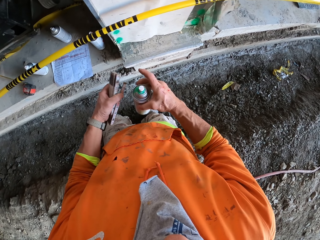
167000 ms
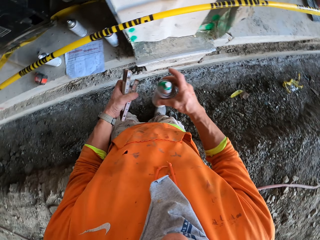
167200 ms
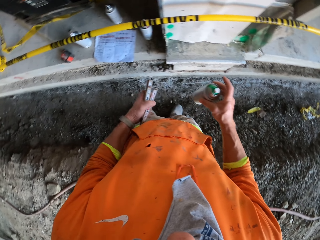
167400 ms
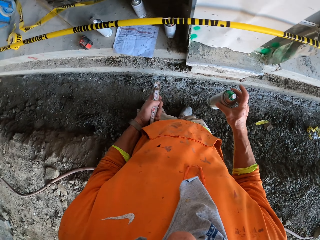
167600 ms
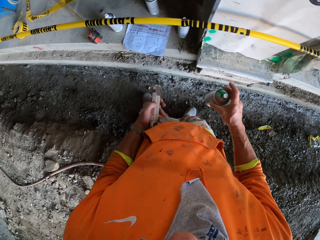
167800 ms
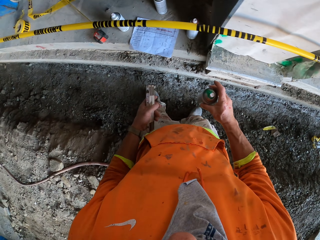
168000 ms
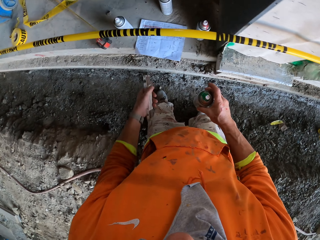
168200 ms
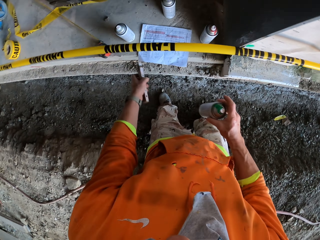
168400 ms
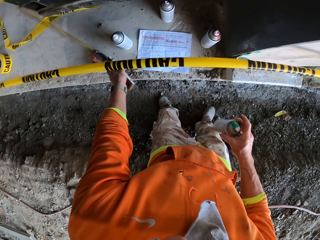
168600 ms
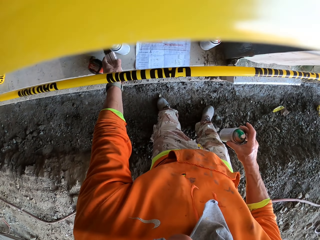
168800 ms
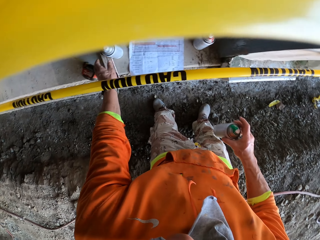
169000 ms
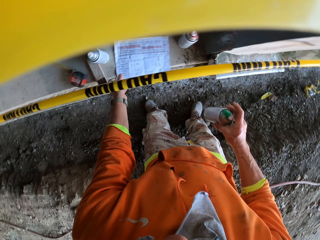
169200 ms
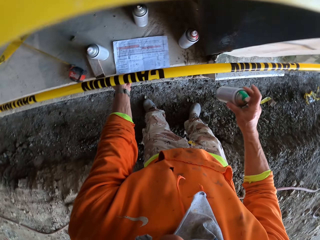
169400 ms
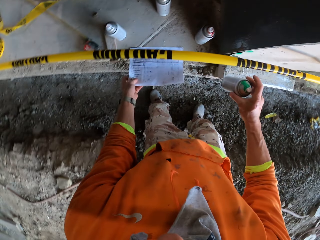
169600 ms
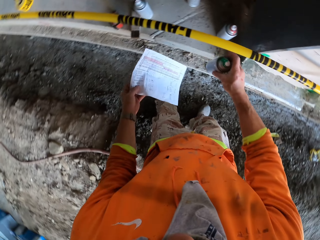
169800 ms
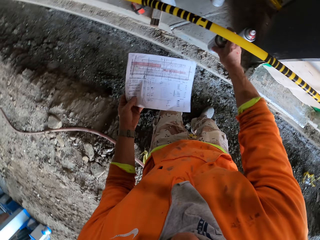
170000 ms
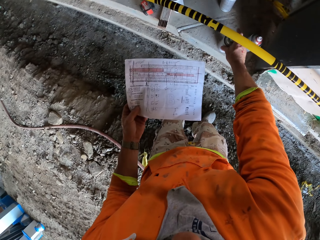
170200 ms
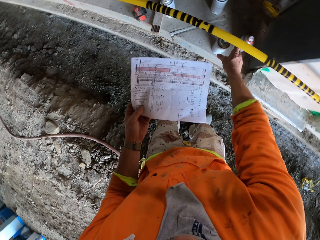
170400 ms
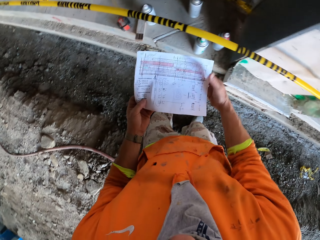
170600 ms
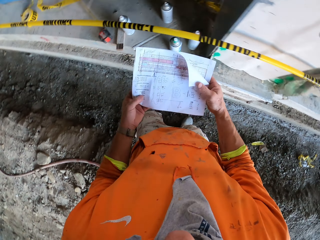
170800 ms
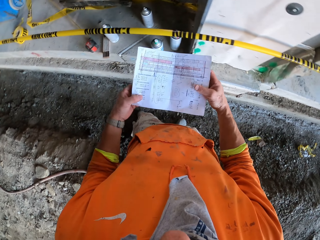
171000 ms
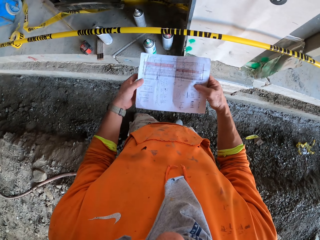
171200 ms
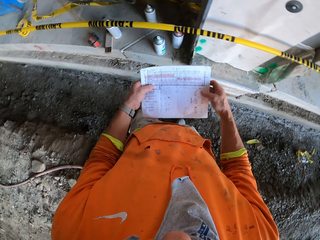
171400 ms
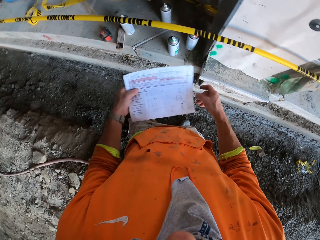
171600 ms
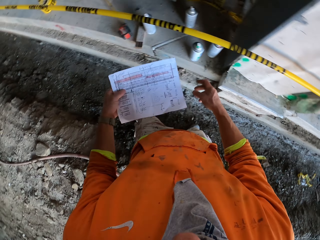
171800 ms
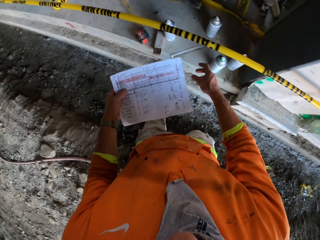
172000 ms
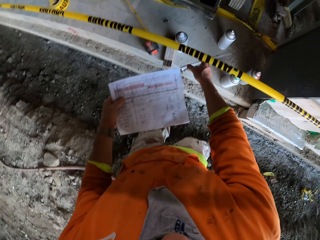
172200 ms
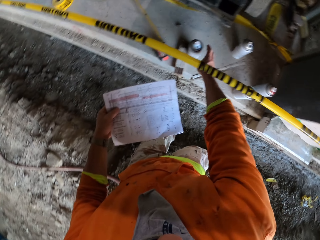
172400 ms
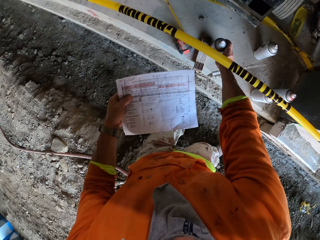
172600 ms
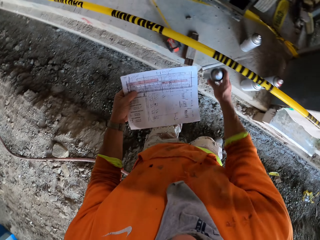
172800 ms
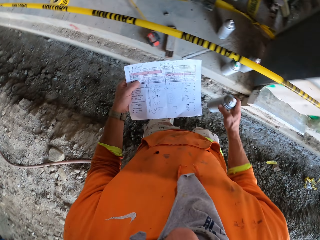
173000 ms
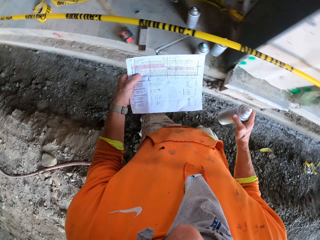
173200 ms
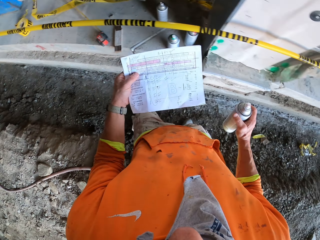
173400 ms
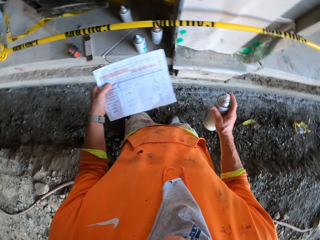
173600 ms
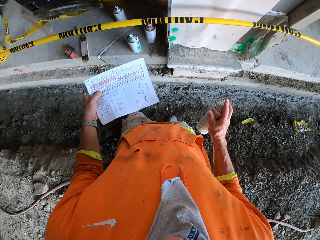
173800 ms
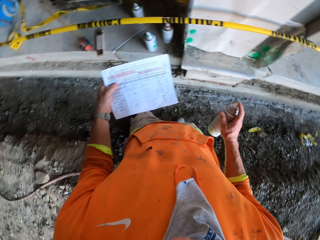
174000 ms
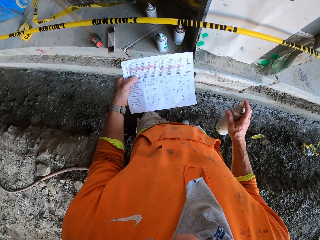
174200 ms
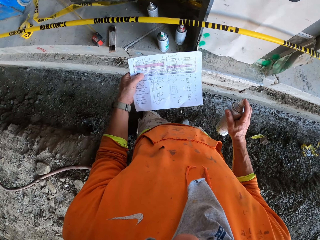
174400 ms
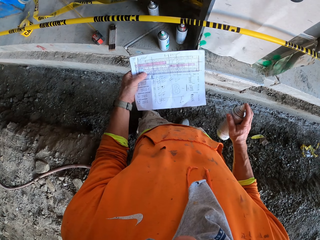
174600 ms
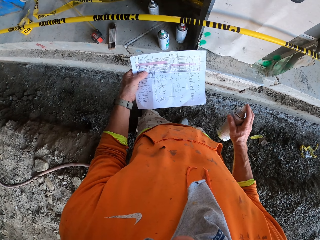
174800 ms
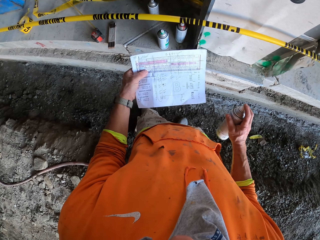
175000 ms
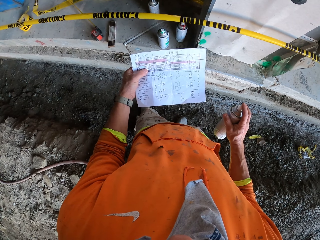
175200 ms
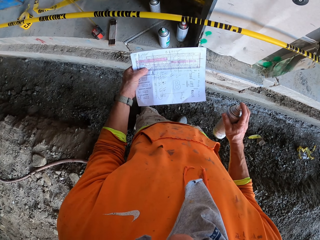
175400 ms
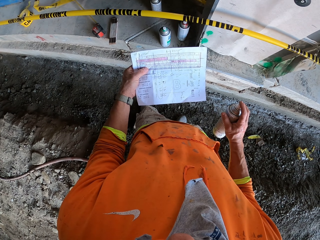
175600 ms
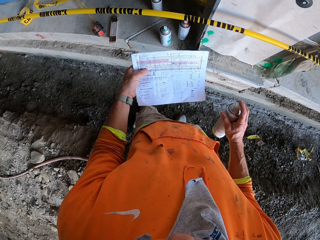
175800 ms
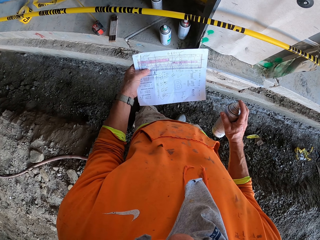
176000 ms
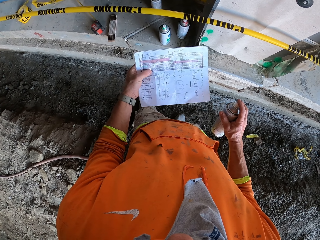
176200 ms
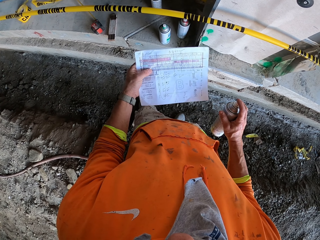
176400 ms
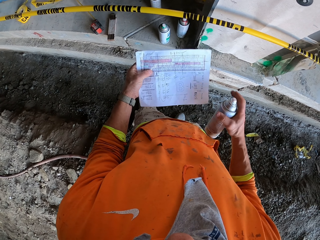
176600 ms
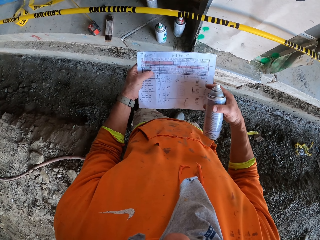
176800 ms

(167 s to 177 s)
The camera wearer puts the spirit level on the floor. They take a paper, place the spray paint bottle down, and put the spirit level on the floor. They read the paper. They hold the paper on the hands. They pick the paint bottle up. They read the paper.

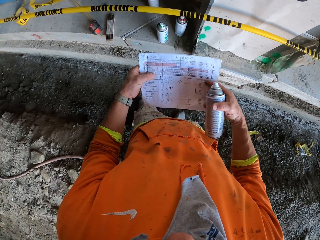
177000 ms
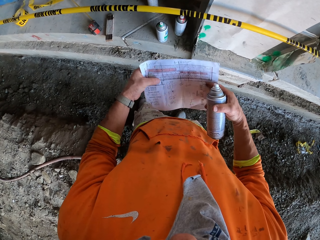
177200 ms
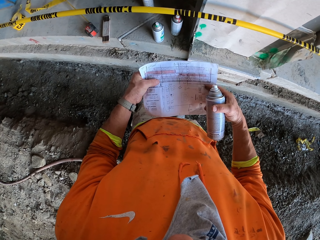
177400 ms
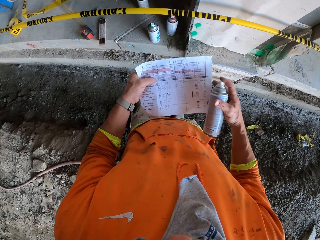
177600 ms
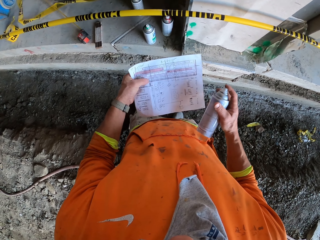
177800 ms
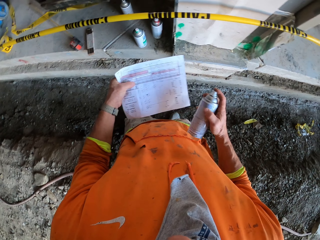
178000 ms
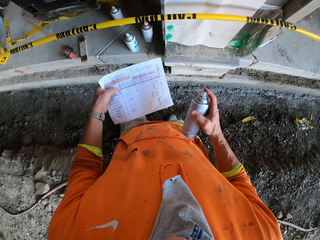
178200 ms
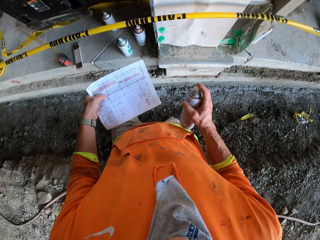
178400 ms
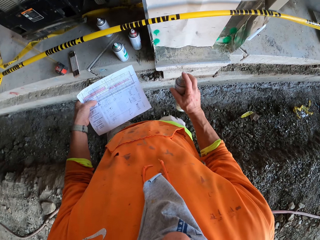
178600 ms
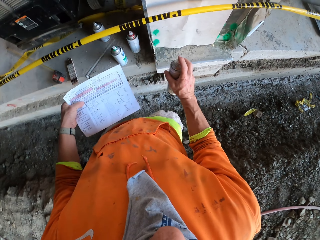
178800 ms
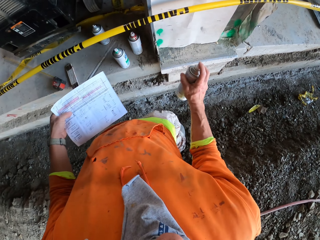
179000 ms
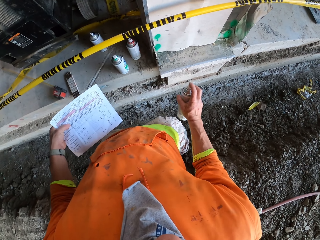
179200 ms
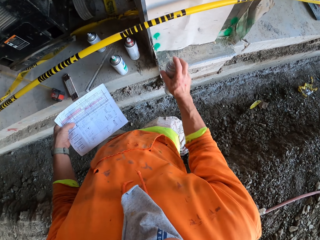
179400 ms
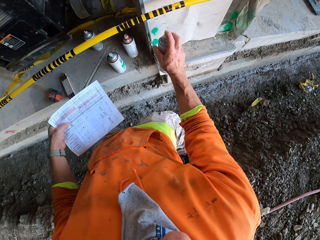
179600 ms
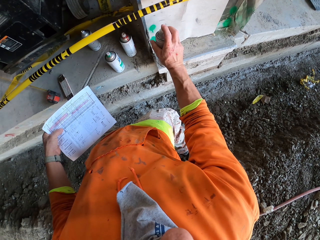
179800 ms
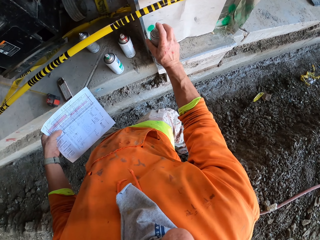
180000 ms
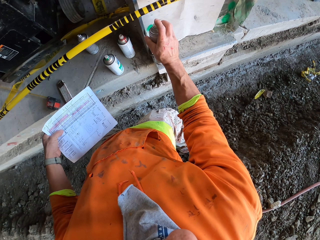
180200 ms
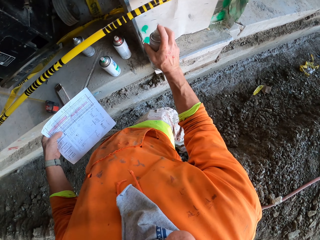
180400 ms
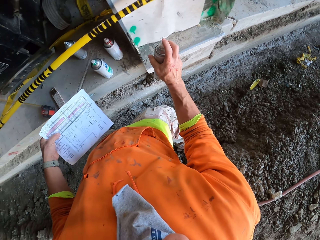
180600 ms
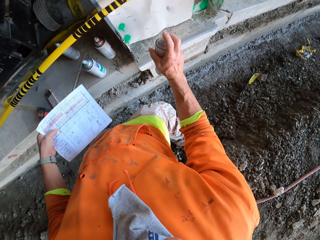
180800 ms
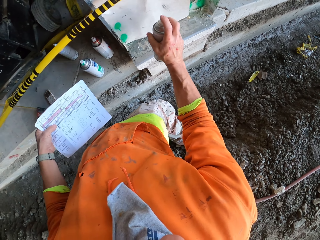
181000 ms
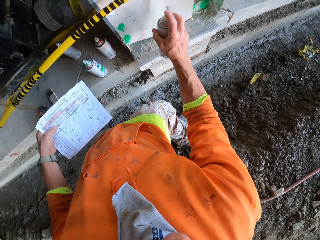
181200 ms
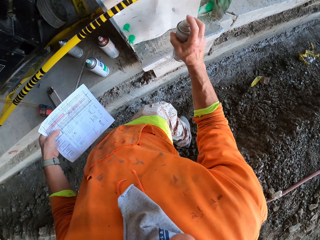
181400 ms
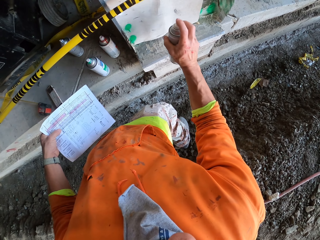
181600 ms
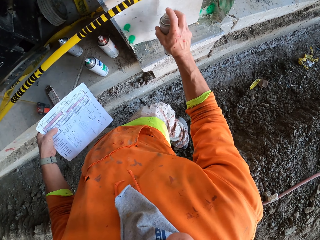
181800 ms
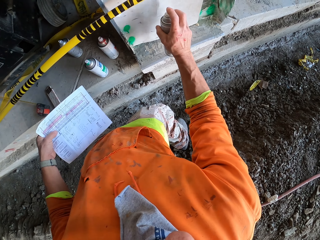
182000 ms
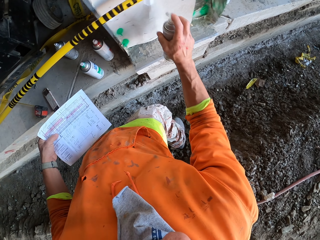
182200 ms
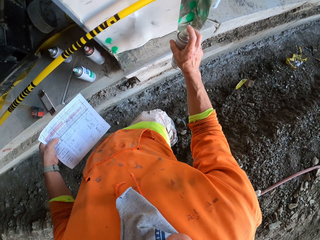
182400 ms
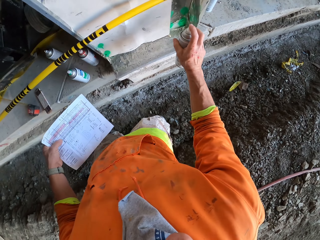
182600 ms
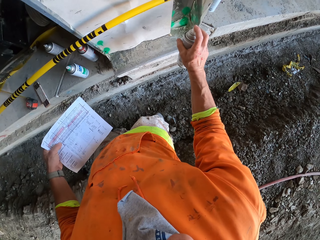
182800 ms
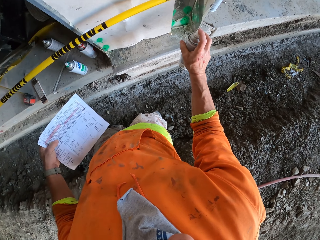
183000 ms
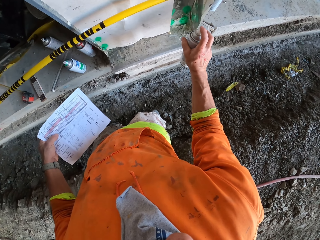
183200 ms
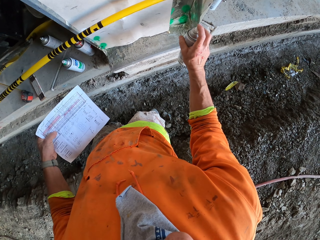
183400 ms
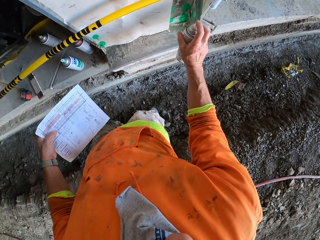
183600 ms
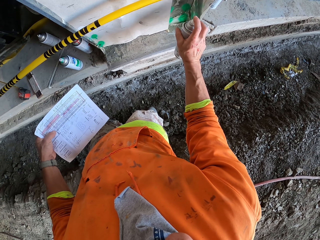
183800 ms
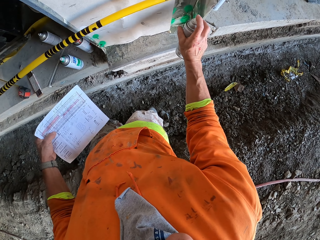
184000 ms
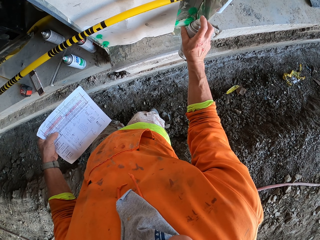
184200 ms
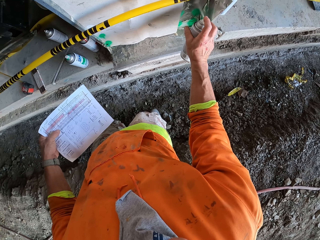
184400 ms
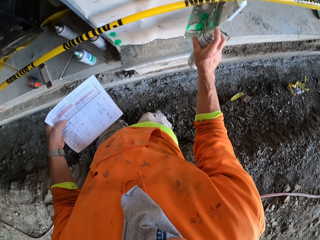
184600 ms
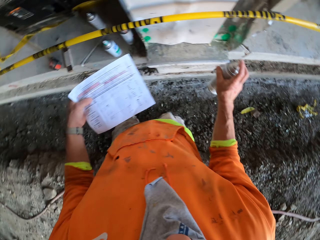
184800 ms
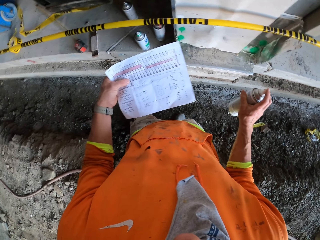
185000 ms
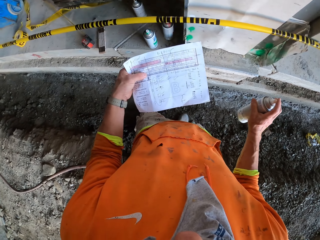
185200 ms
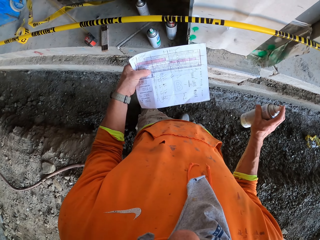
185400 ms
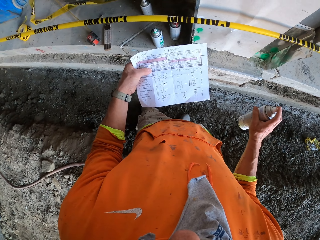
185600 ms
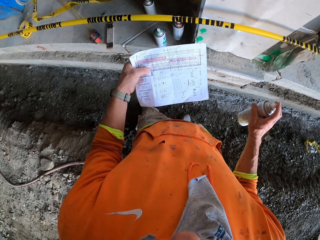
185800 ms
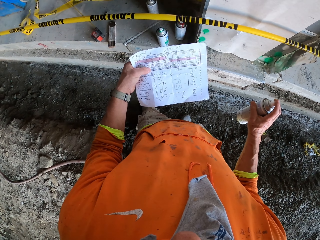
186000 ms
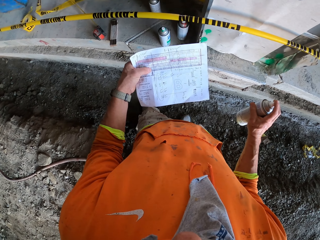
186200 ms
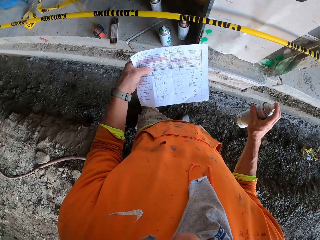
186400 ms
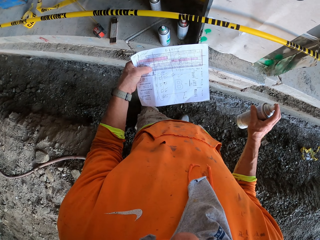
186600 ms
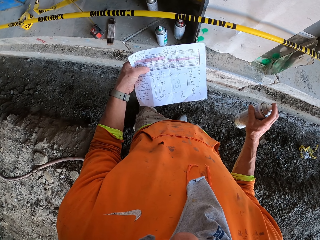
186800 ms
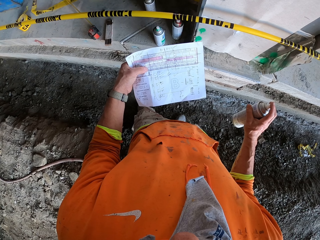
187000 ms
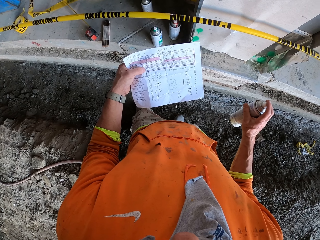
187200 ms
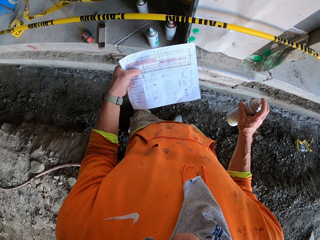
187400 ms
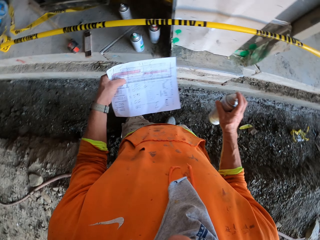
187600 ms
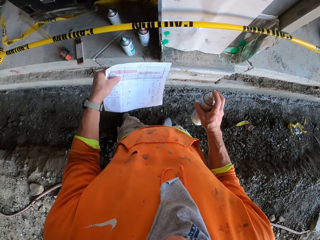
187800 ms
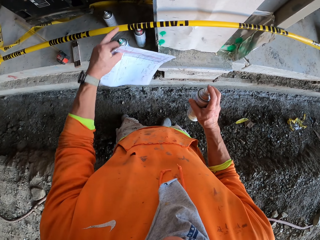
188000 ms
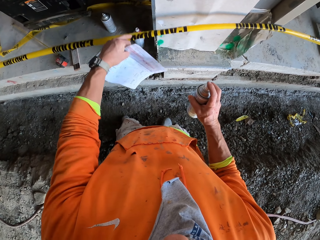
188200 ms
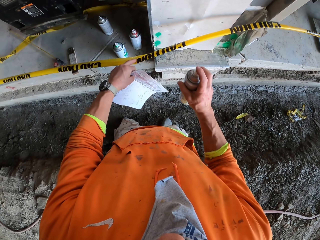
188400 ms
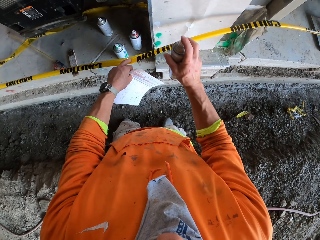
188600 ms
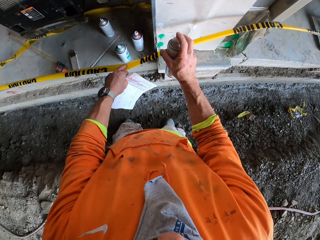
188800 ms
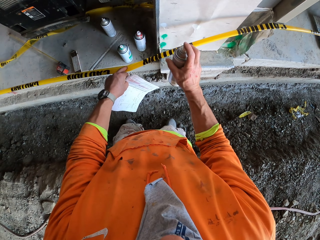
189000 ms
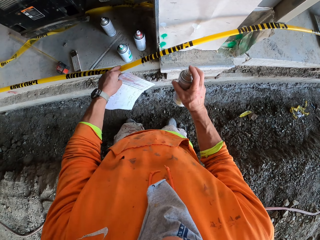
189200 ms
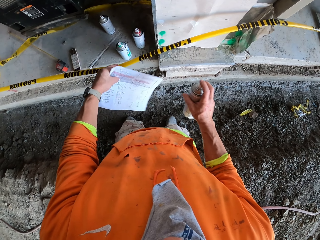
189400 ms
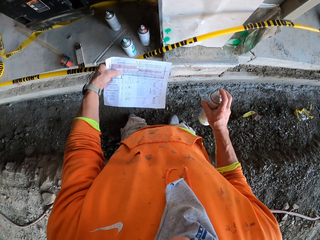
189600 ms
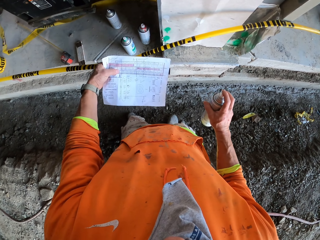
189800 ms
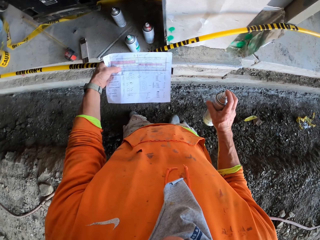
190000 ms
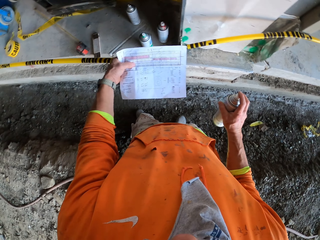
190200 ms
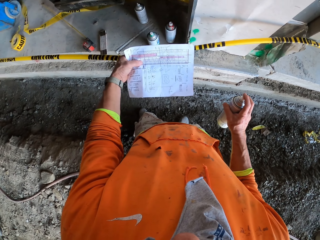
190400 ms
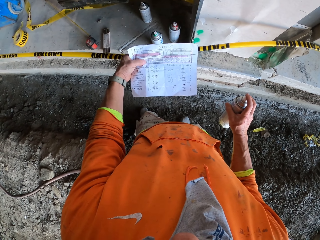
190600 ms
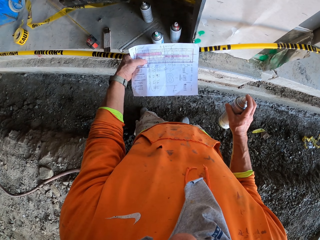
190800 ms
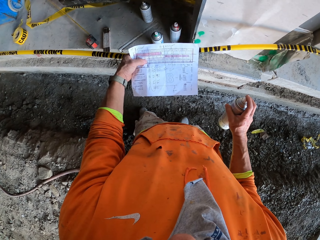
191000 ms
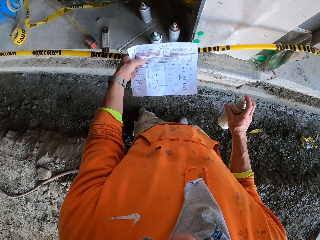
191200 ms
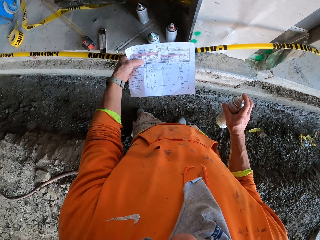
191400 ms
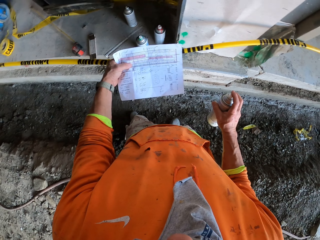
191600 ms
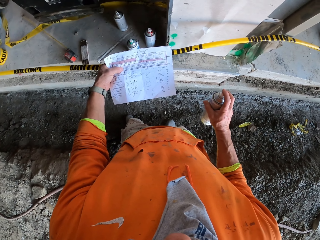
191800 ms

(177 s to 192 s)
The camera wearer sprays the wall. They look at the paper, move the construction barrier, spray the wall, and look at the paper.
